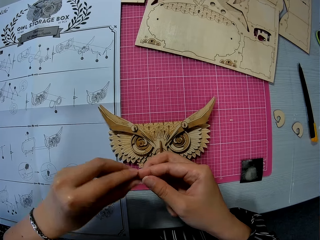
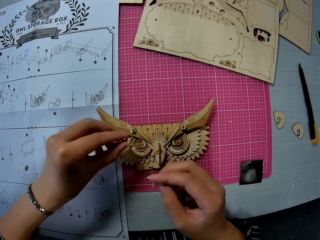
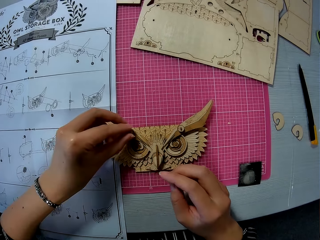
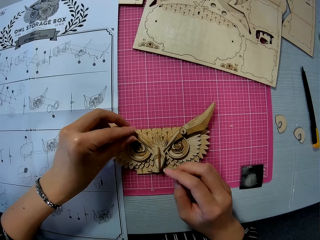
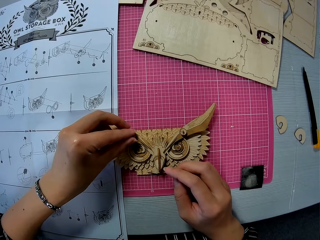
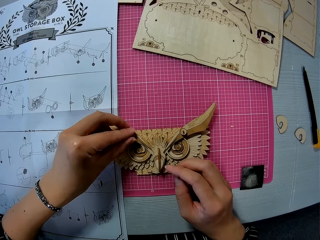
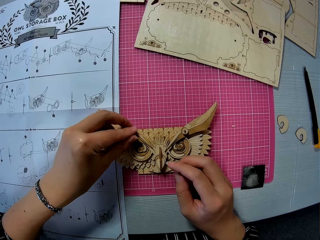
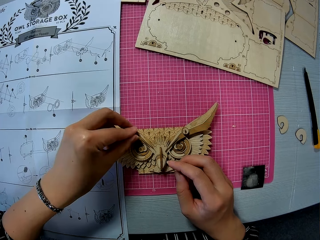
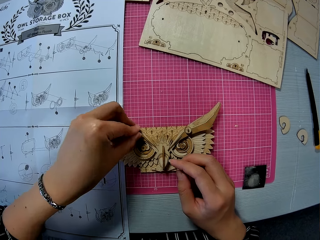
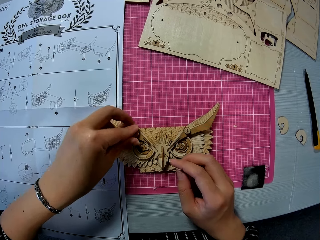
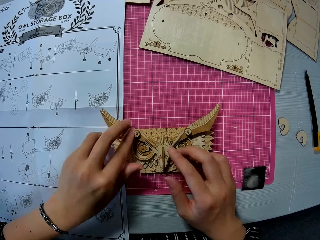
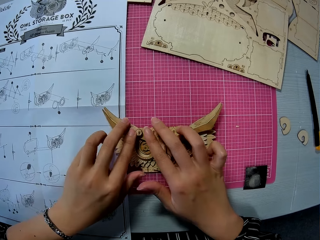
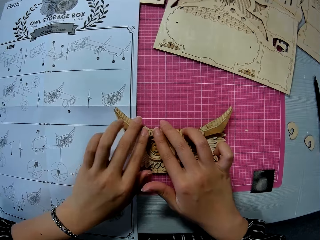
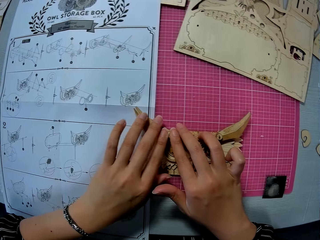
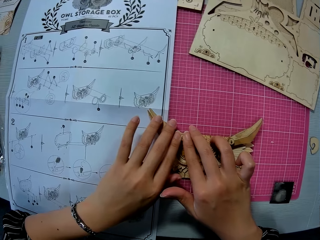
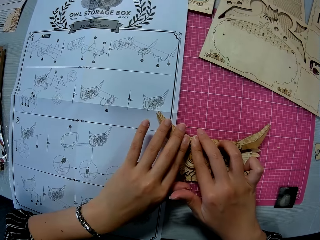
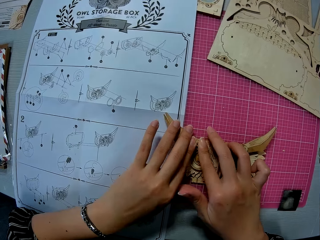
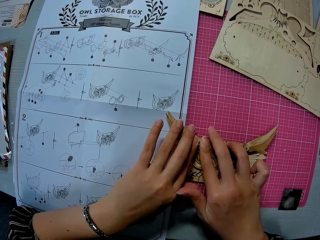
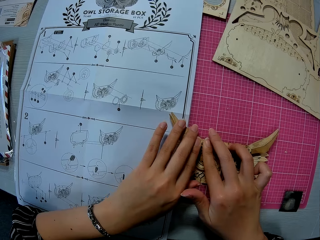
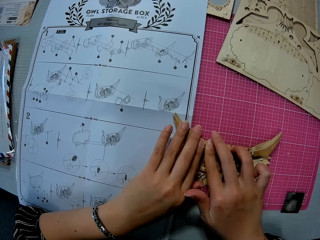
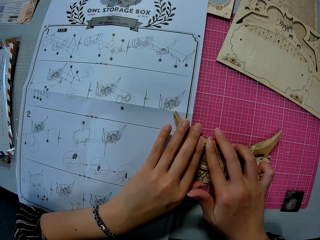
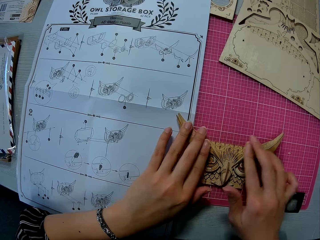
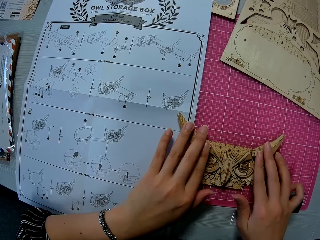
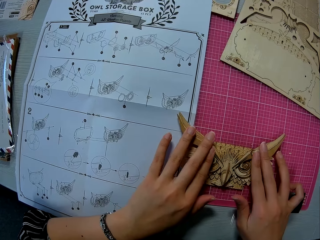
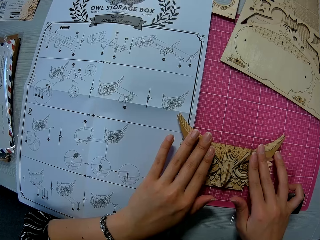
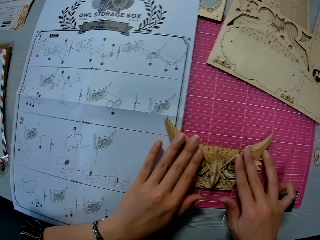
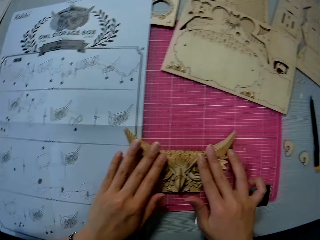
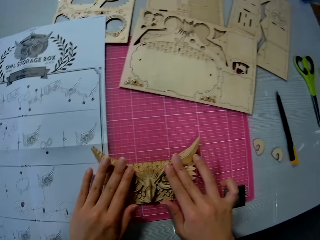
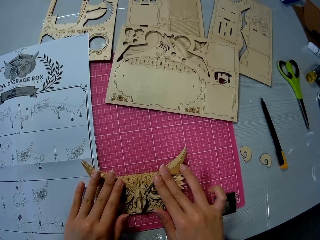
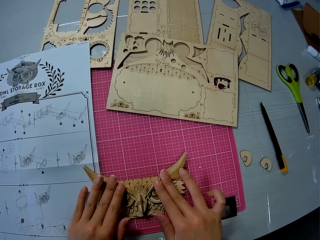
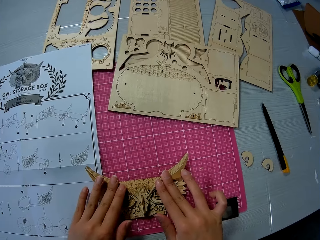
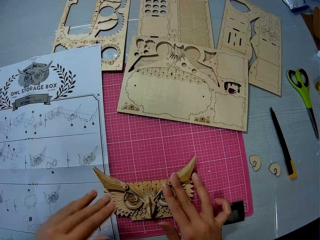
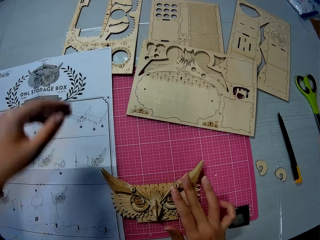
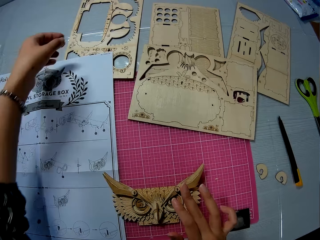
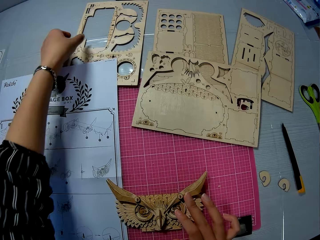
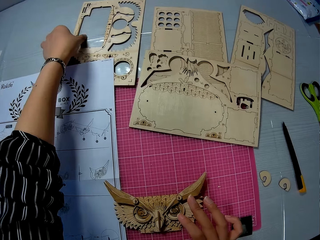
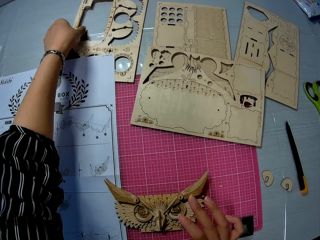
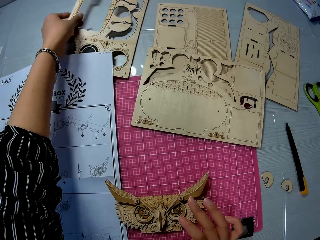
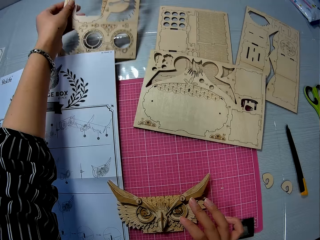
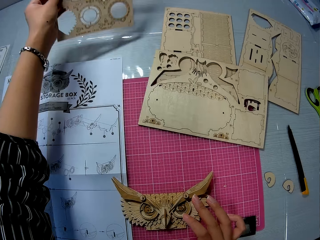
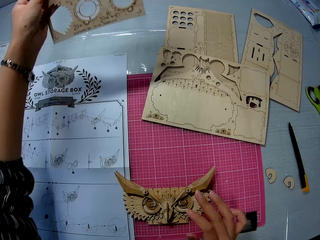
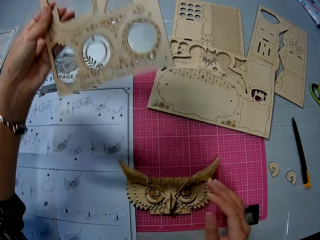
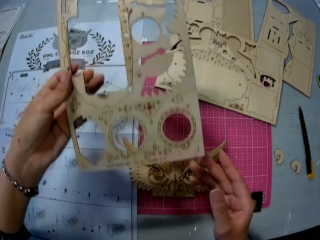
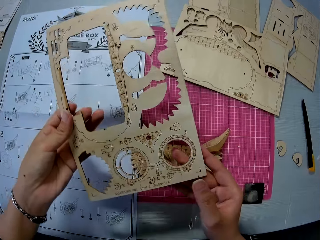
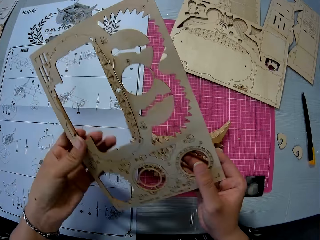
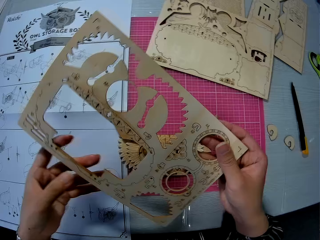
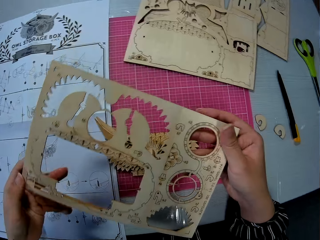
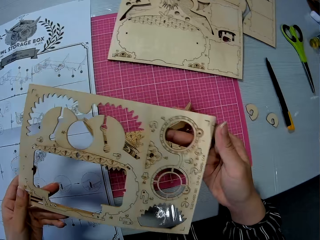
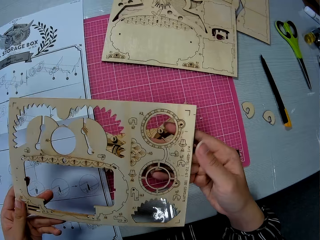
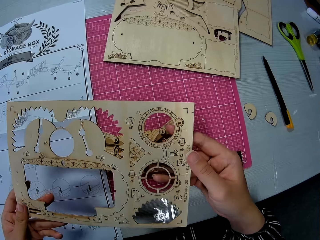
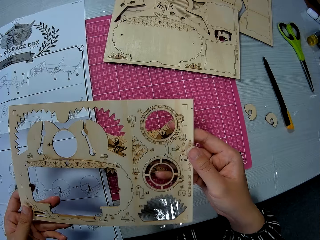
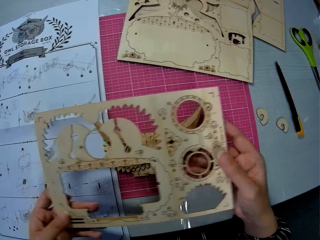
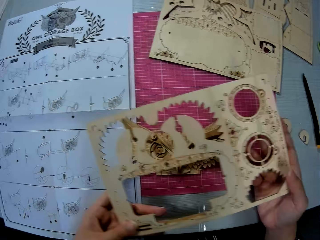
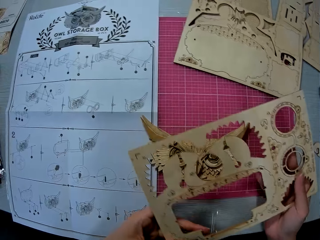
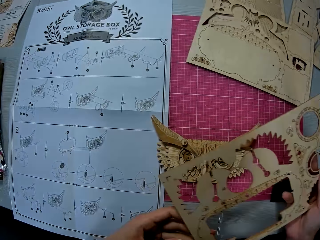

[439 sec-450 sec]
The camera wearer fixes the round shape on an owl storage box. They pick up the wooden craft shapes on the table. They hold the wooden craft shapes.

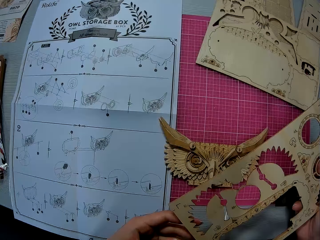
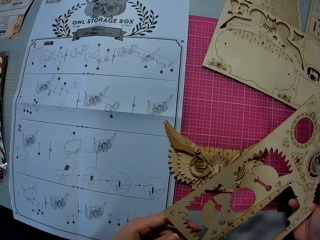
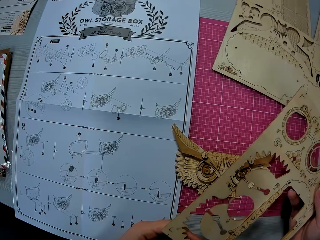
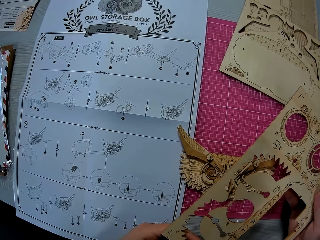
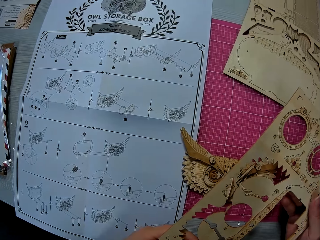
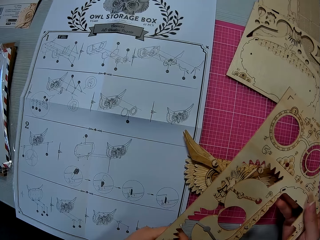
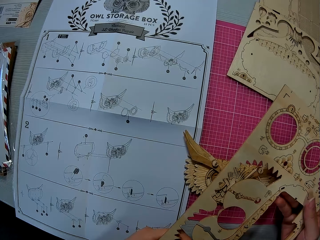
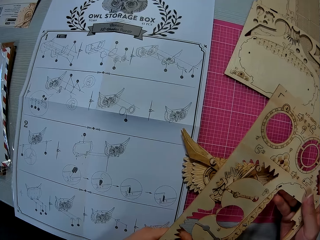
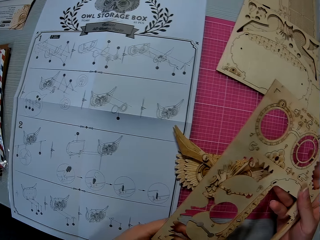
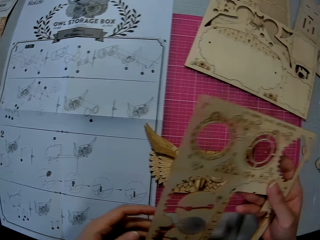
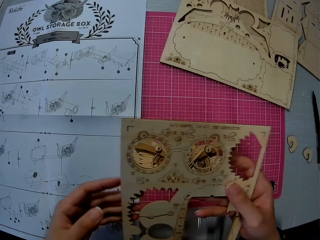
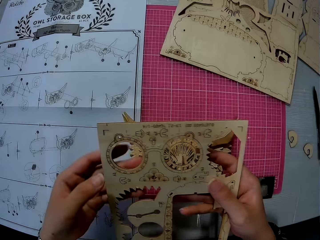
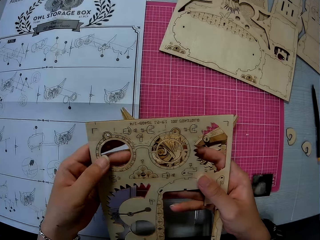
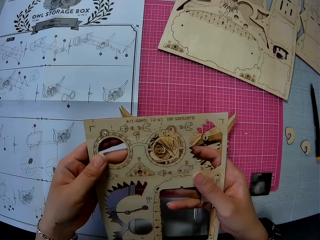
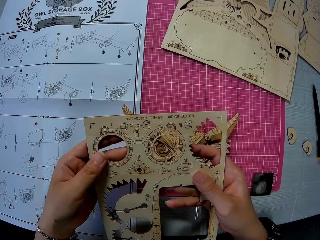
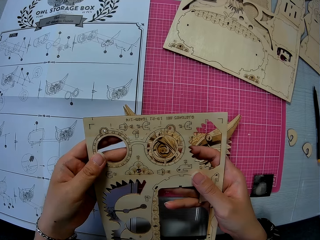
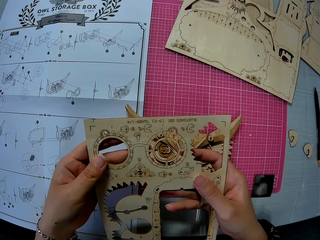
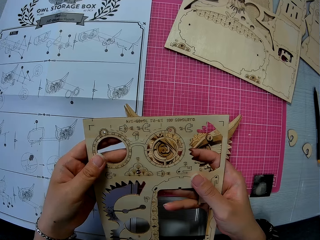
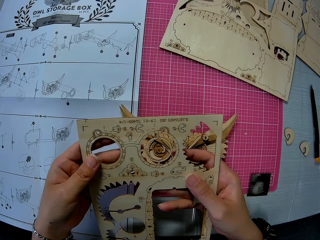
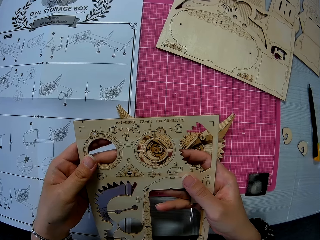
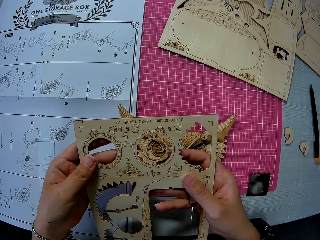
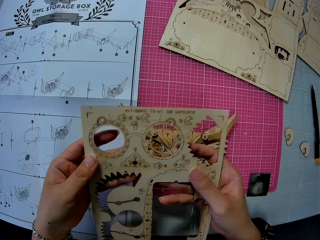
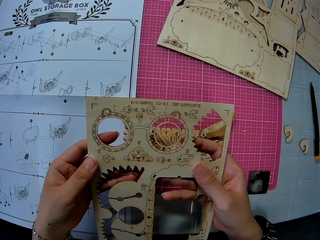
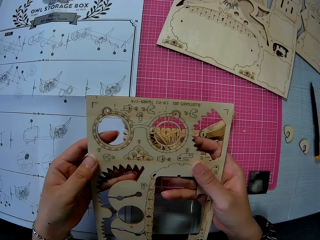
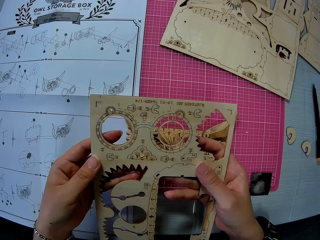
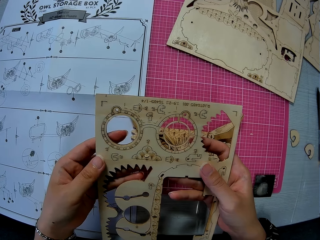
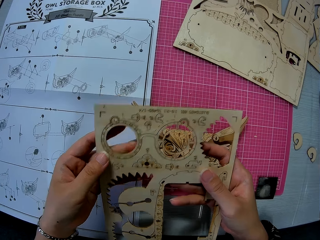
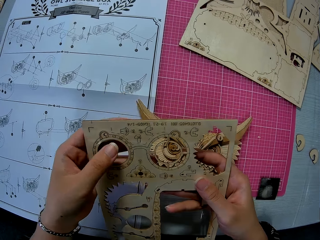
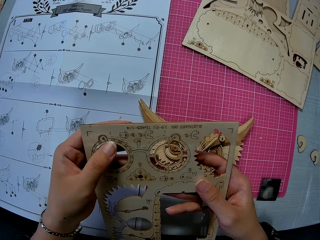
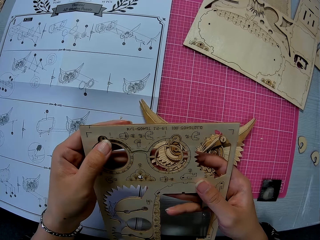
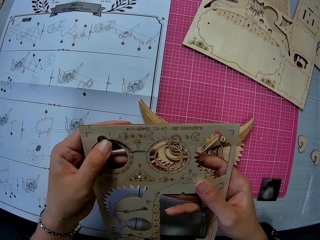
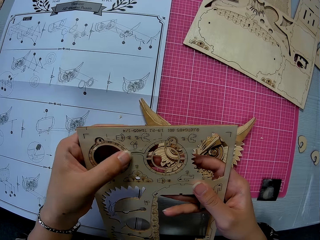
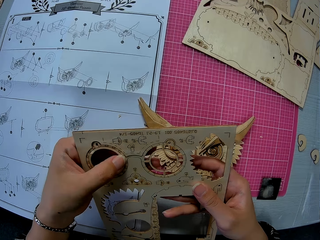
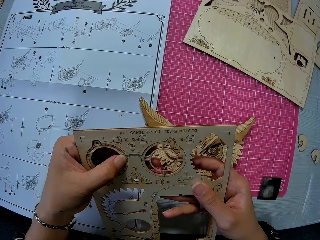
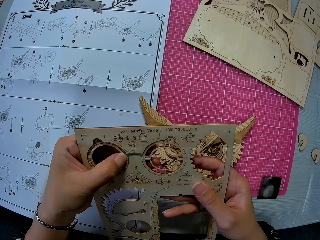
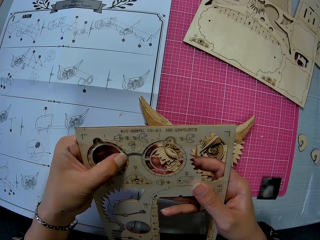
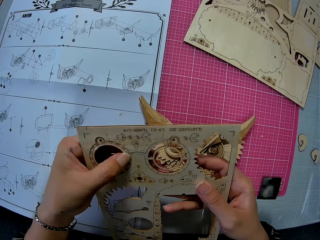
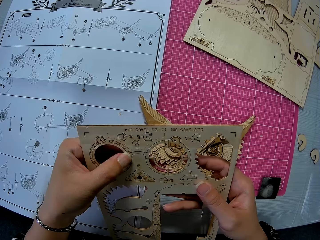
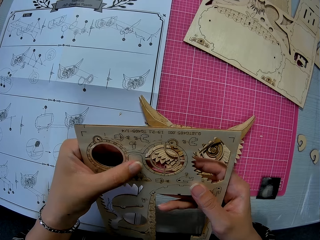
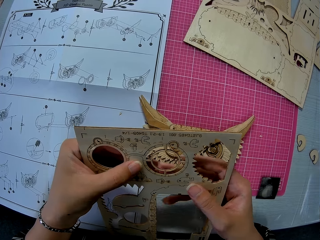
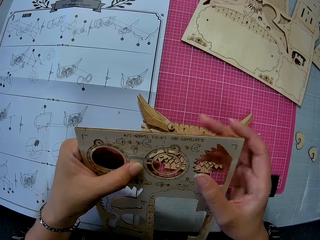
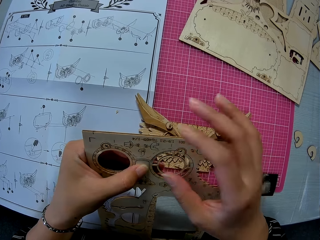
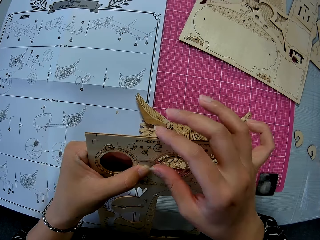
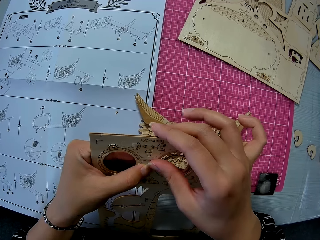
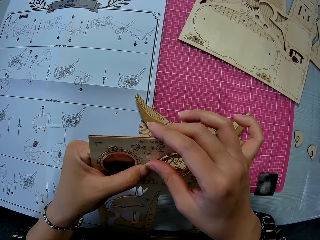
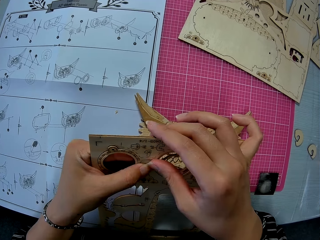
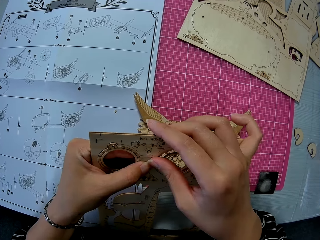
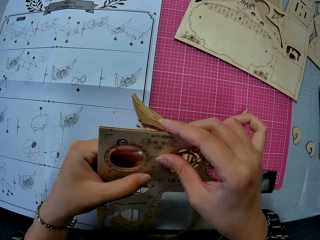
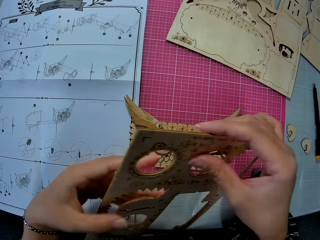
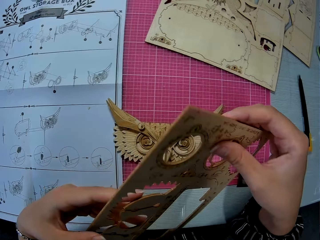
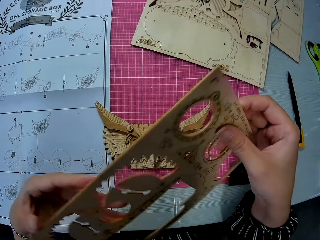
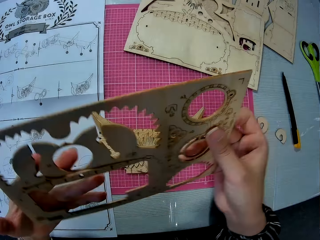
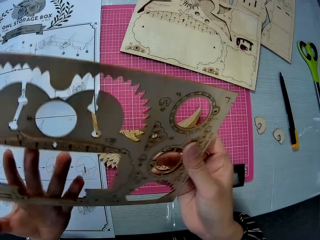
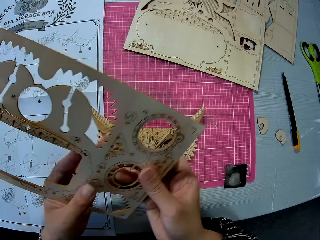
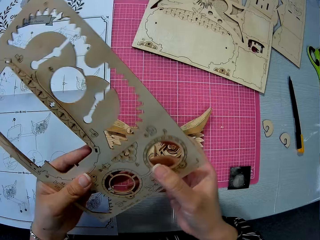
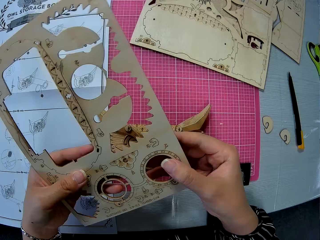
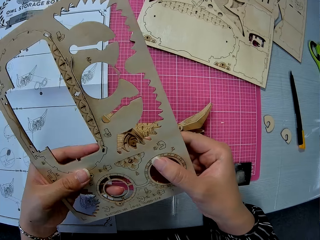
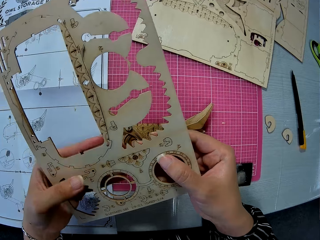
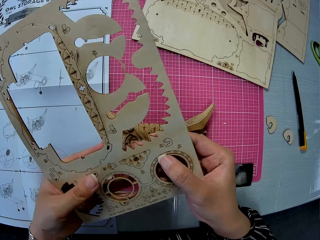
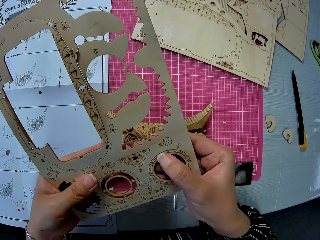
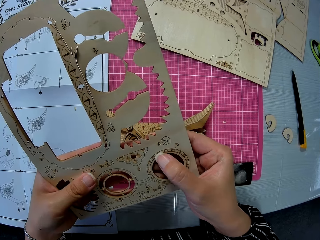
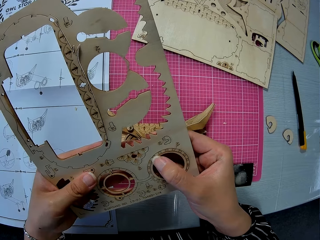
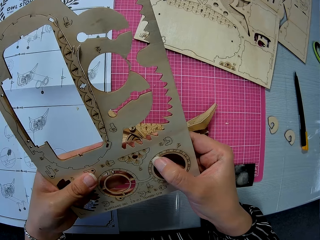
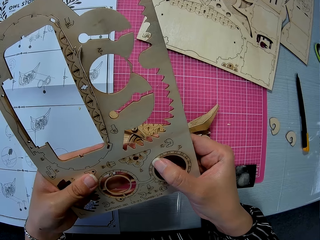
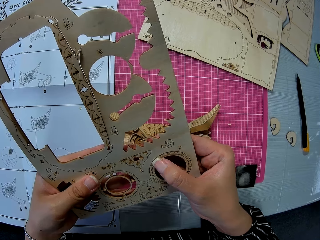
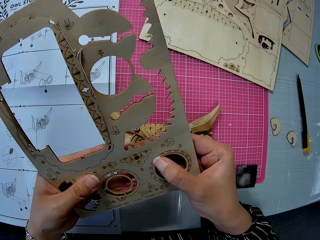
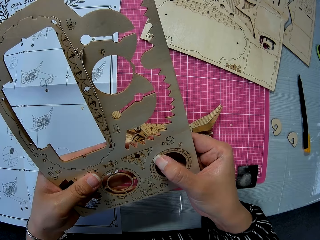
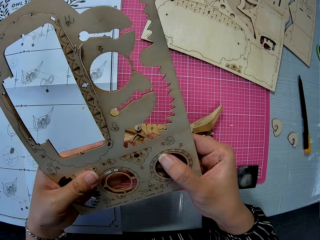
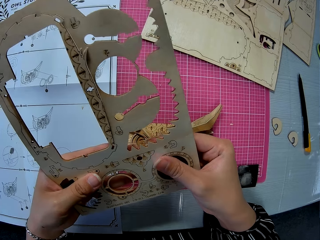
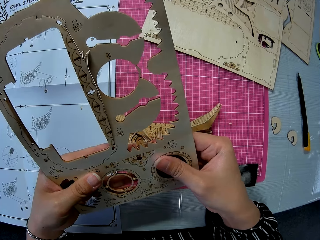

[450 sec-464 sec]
The camera wearer turns the wooden craft. They hold the wooden craft shapes. They remove a piece from the cardboard. They remove the shape from the wooden craft shapes. They turn the wooden craft. They hold the wooden craft shapes.
